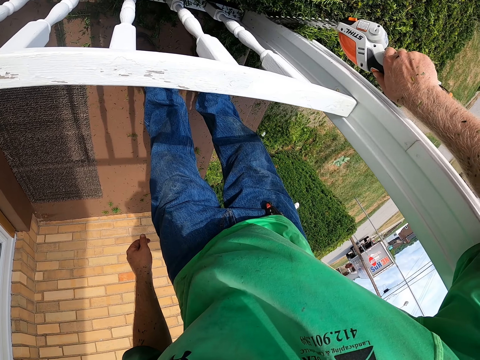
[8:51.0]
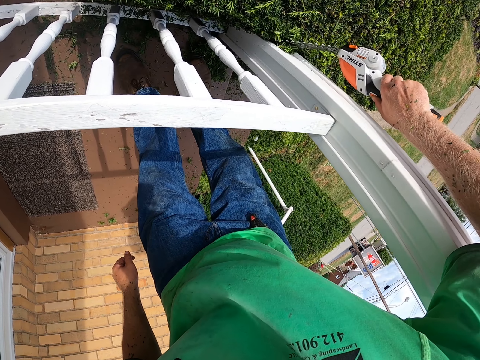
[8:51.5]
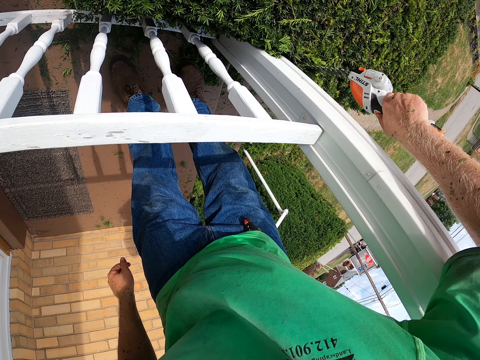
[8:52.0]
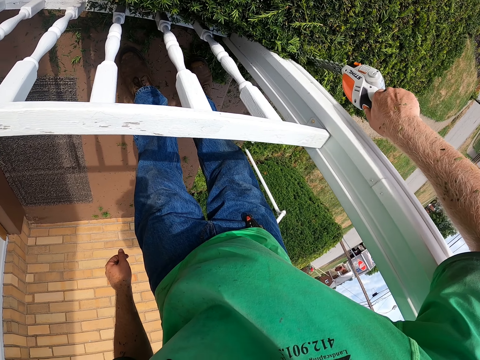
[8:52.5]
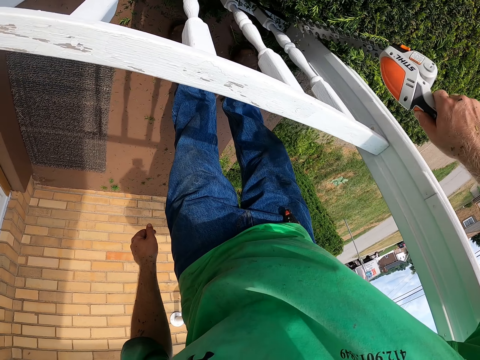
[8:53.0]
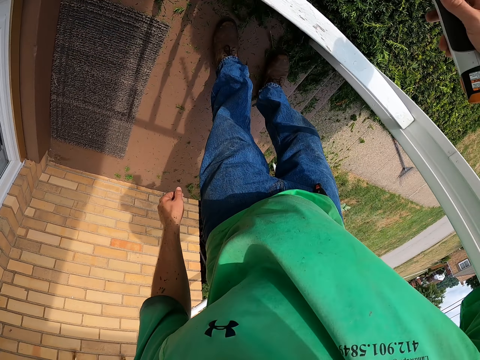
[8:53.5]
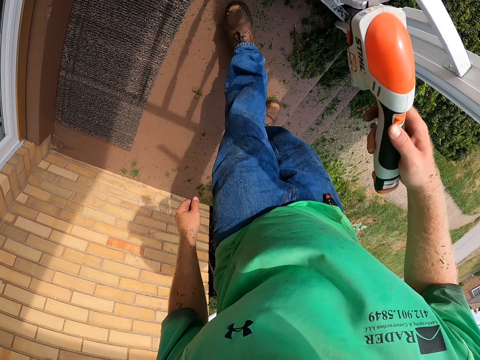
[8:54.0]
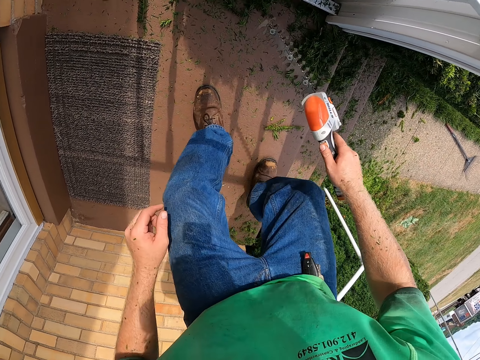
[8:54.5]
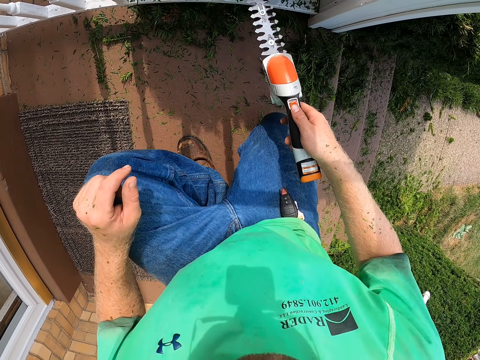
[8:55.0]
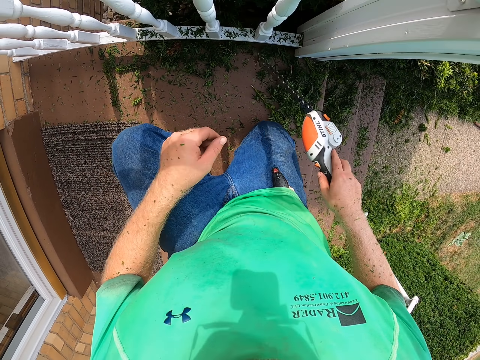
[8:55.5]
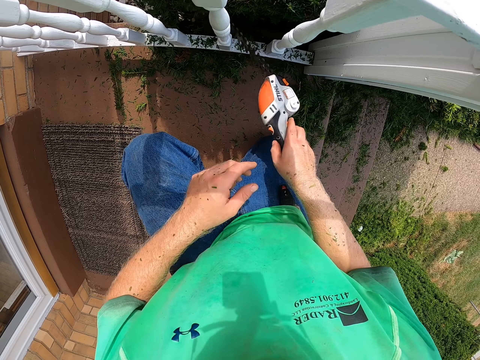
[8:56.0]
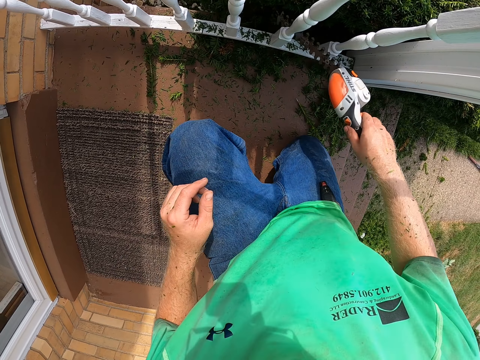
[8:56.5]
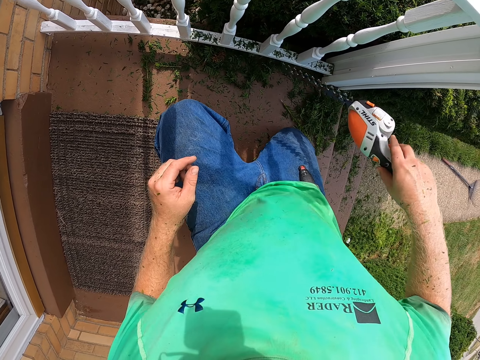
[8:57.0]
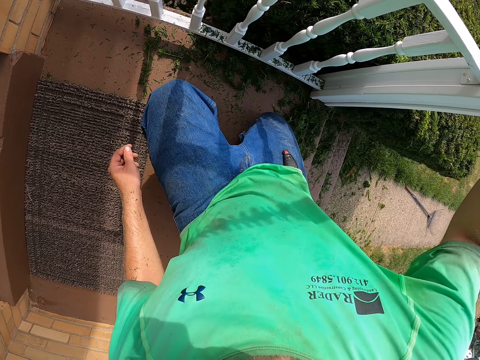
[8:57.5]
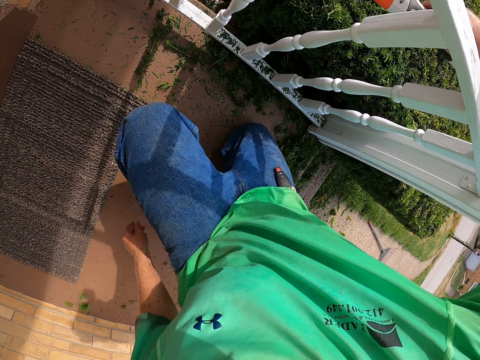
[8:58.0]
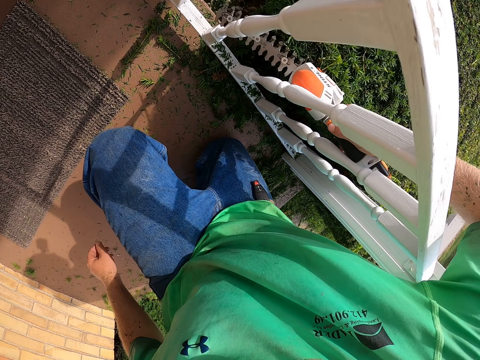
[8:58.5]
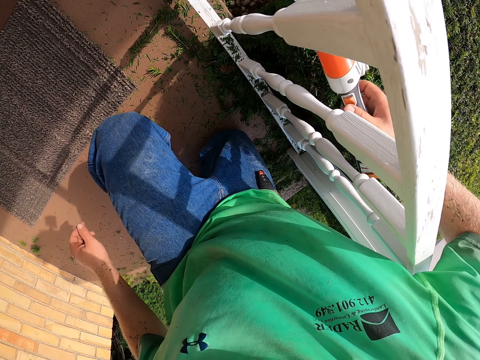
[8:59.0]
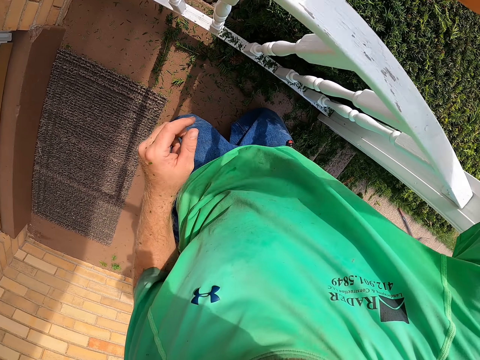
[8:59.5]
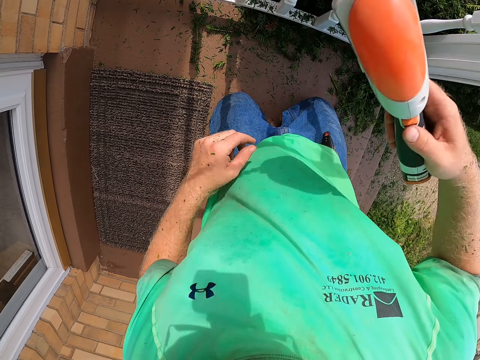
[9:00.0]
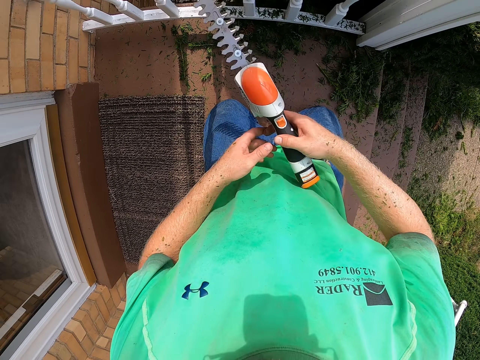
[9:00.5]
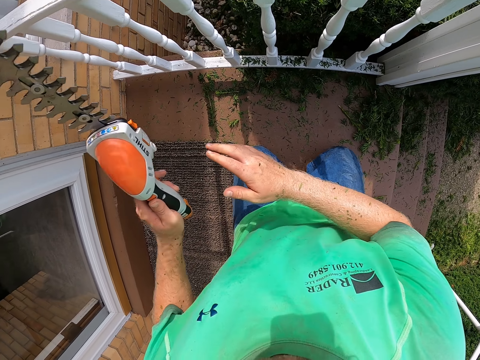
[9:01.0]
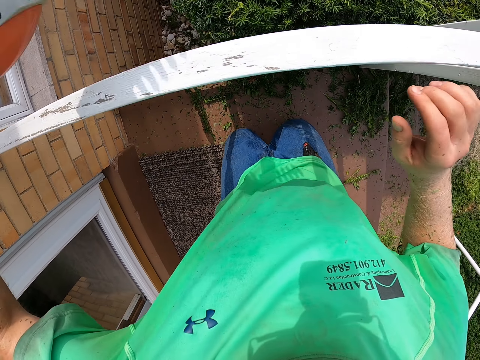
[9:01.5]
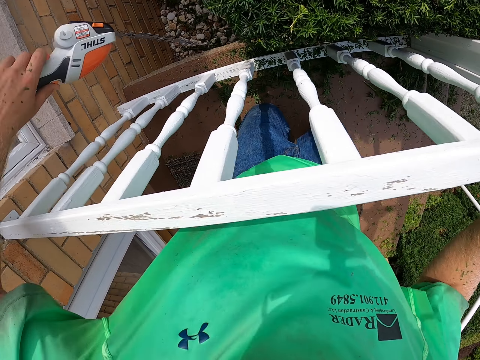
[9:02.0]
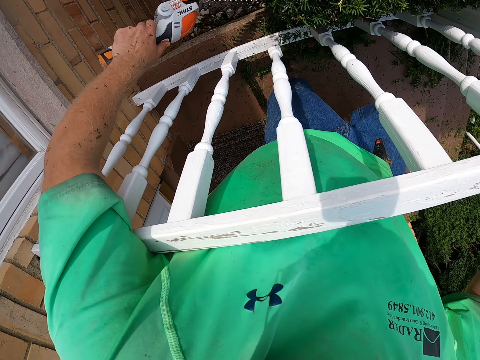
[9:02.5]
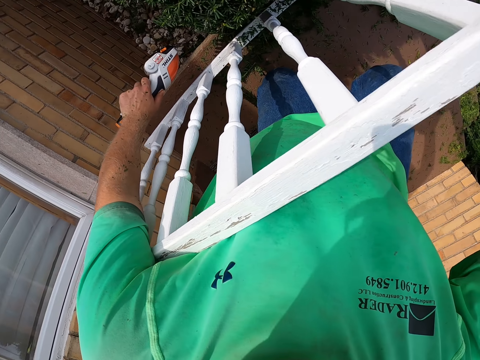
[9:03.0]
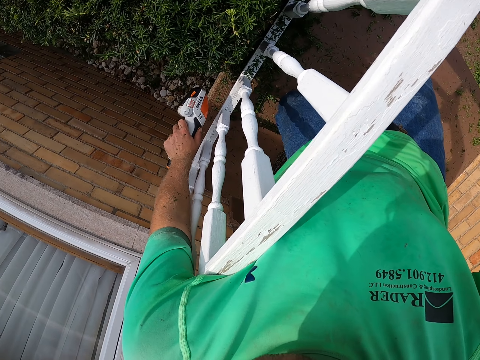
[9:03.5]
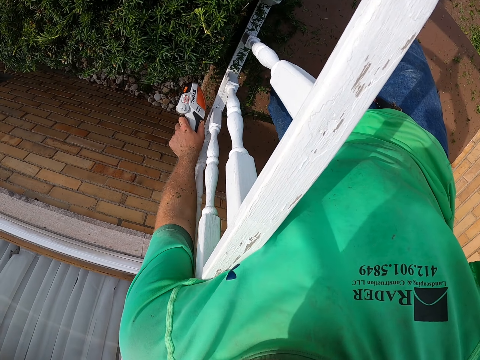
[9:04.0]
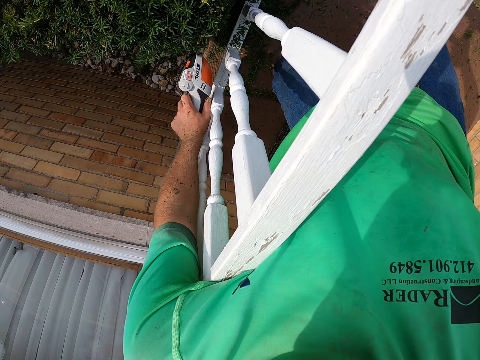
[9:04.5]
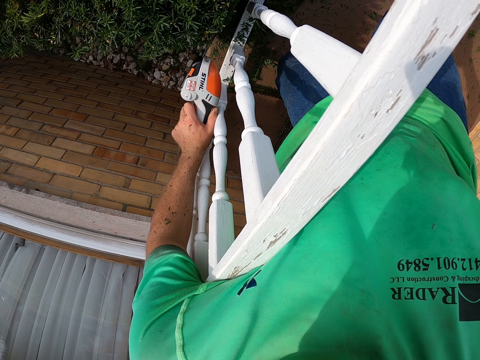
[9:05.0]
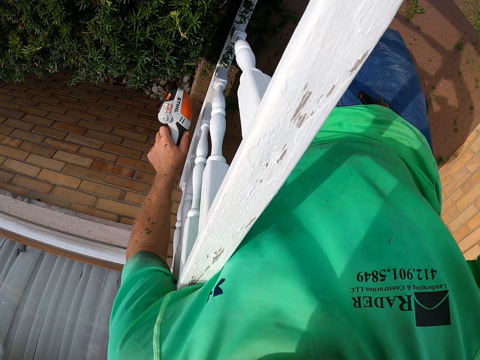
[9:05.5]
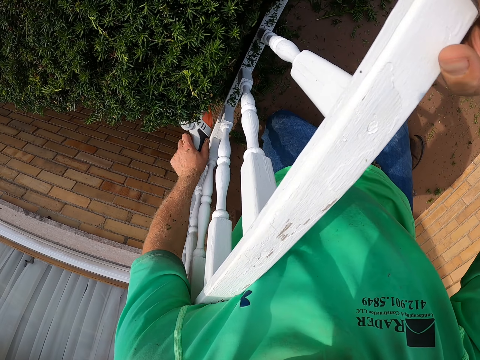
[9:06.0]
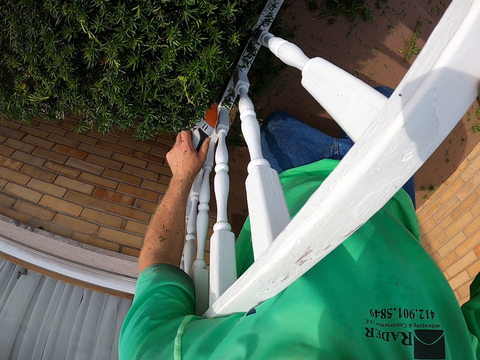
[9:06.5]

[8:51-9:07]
The camera wearer passes the shrub pruner shears from his right hand to his left hand. He holds a handrail with his right hand. He cuts the plants with the shrub pruner shears with his left hand.

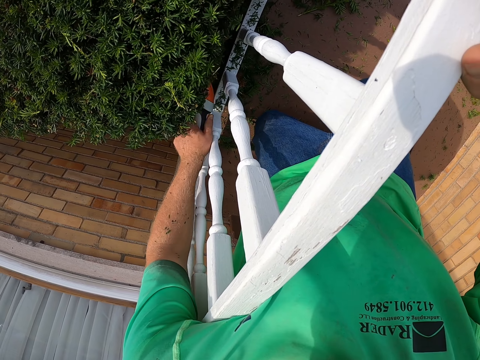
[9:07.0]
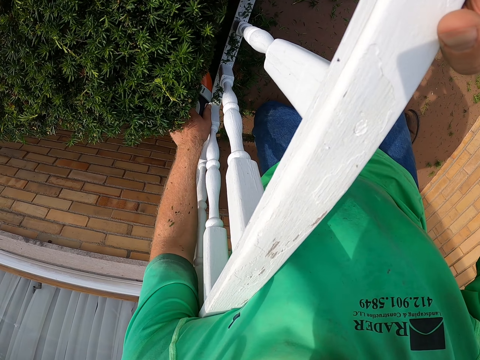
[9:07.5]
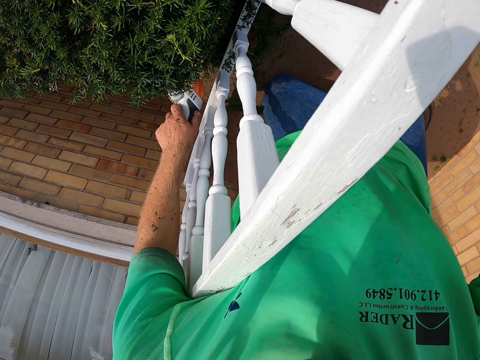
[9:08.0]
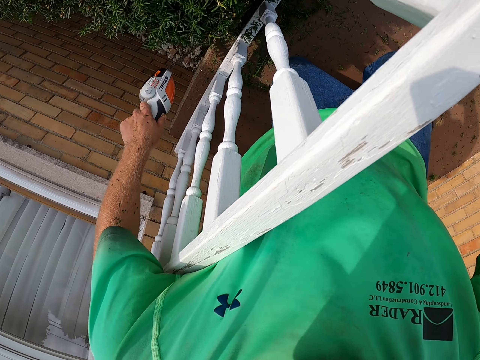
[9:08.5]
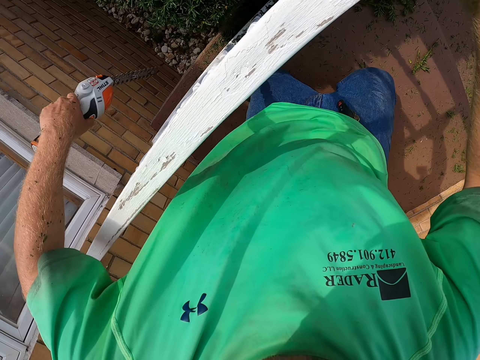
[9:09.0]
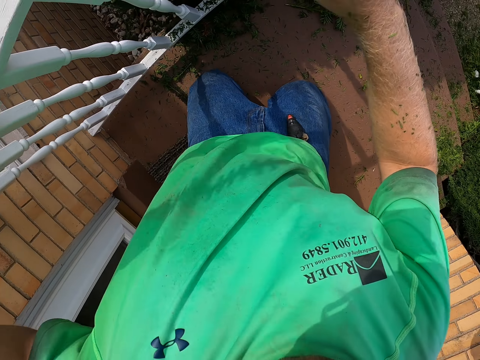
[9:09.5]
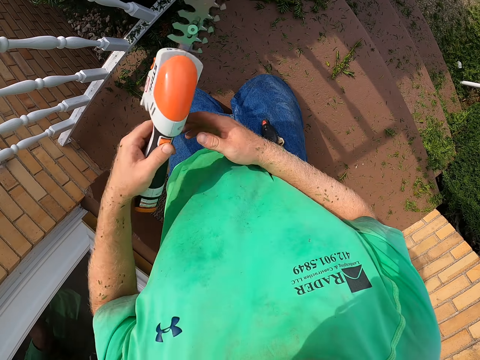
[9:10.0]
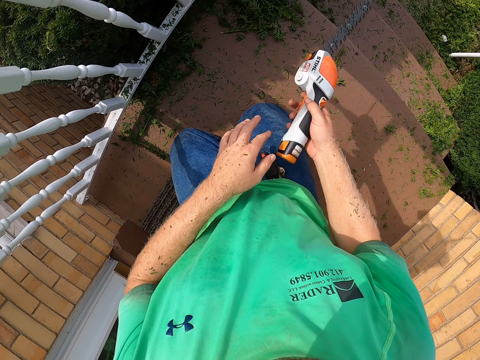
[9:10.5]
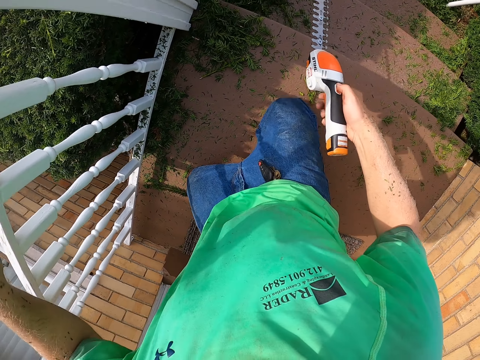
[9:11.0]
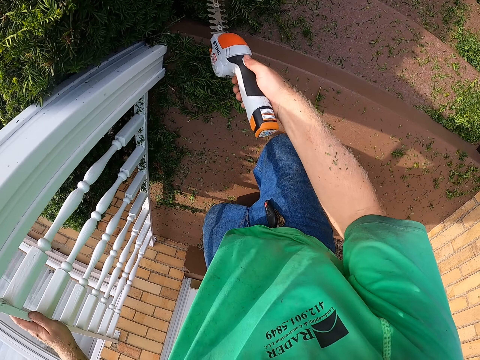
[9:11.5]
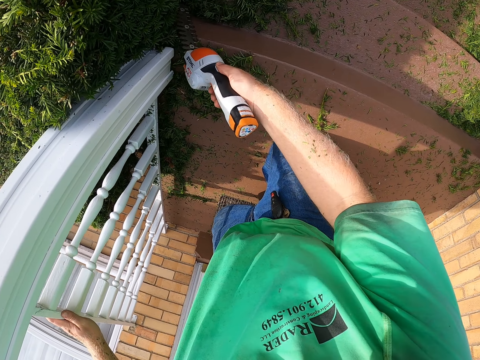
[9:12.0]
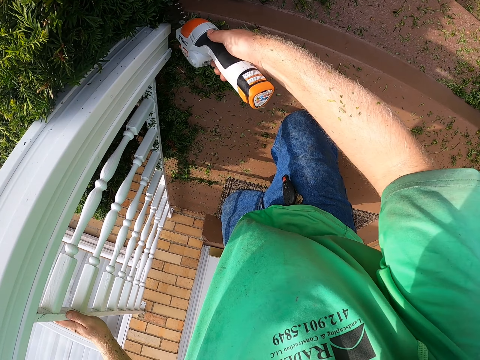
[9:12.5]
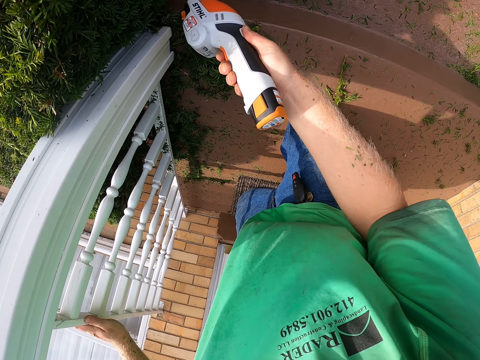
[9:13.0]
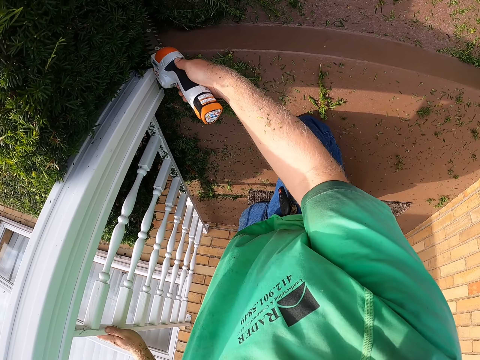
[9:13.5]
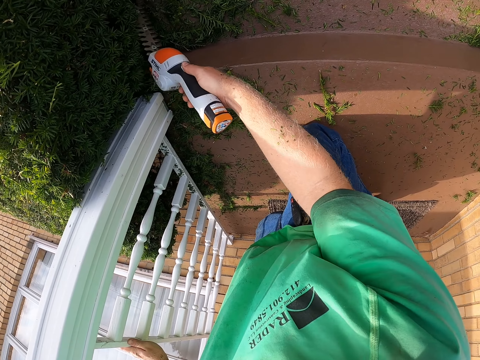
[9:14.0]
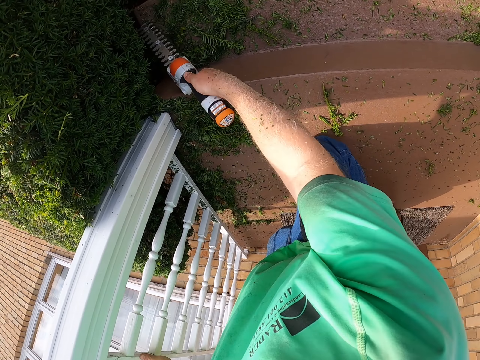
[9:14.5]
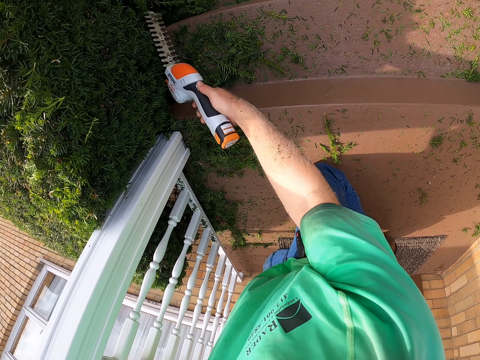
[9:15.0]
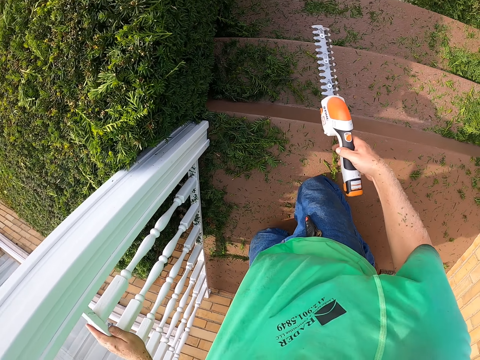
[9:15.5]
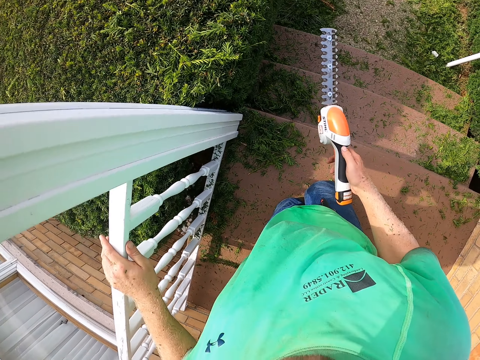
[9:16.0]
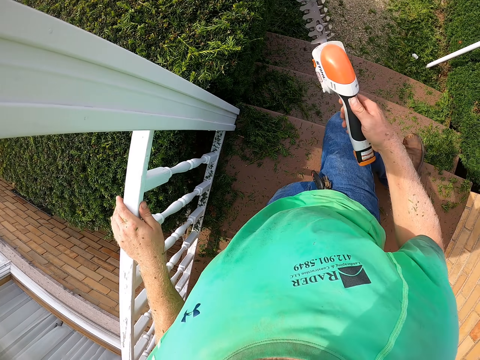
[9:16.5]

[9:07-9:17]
The camera wearer passes the shrub pruner shears from his left hand to his right hand. He holds the handrail with his left hand. He cuts the plants with the shrub pruner shears with his right hand. He descends the stairs.
